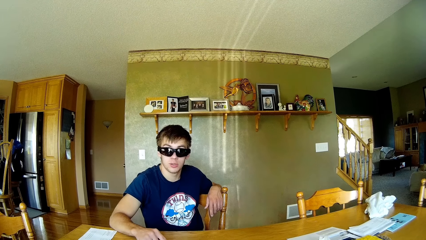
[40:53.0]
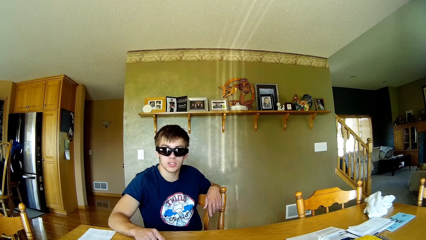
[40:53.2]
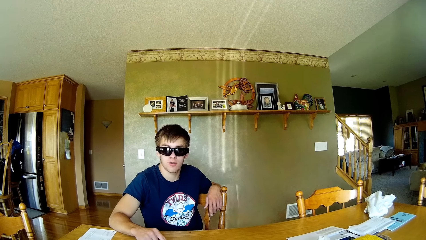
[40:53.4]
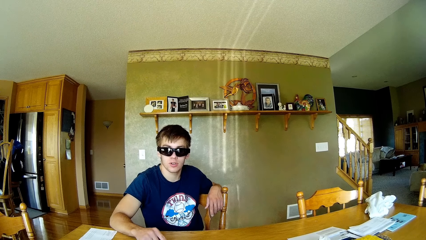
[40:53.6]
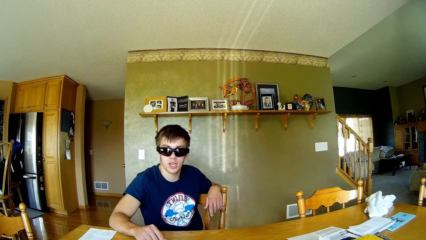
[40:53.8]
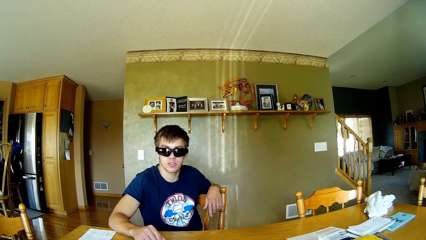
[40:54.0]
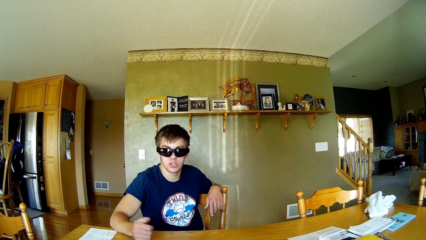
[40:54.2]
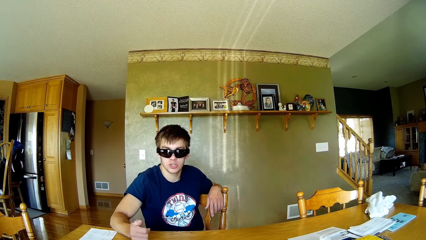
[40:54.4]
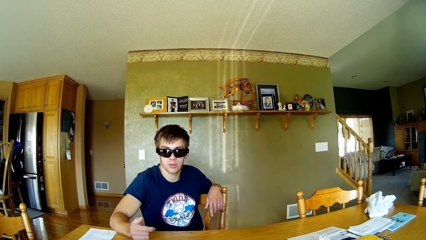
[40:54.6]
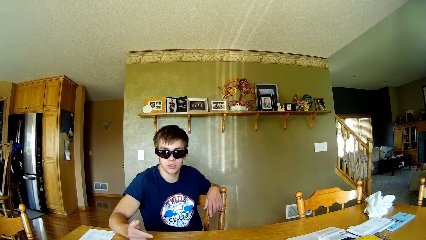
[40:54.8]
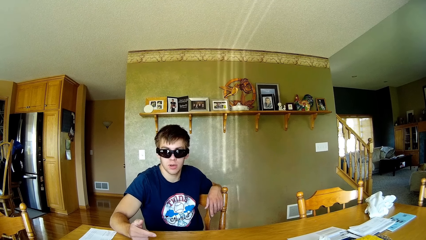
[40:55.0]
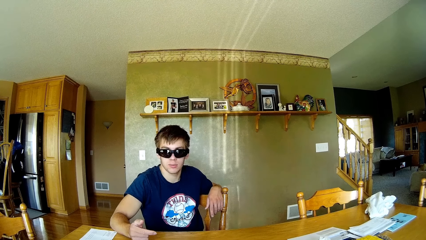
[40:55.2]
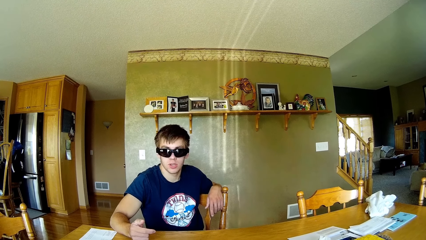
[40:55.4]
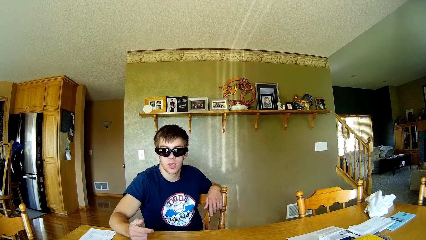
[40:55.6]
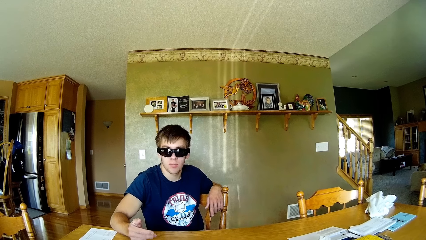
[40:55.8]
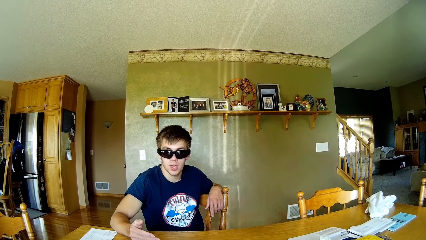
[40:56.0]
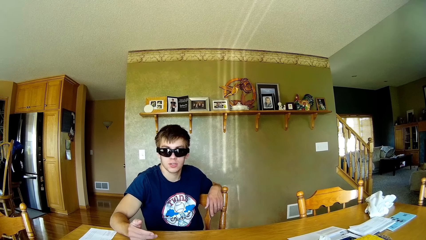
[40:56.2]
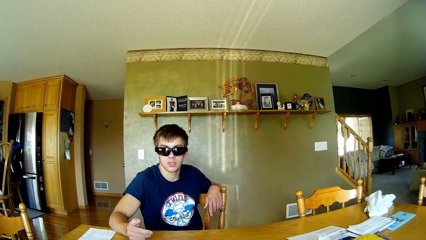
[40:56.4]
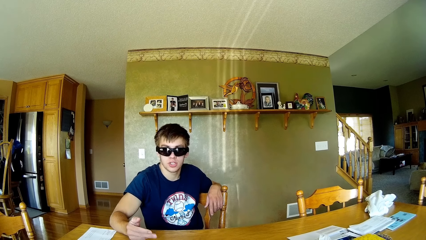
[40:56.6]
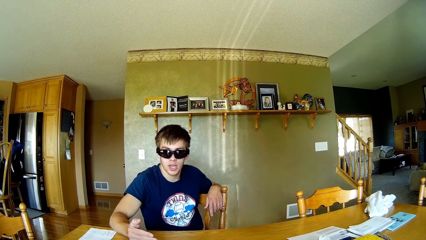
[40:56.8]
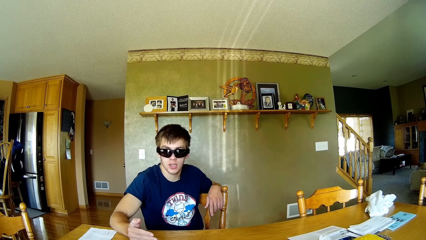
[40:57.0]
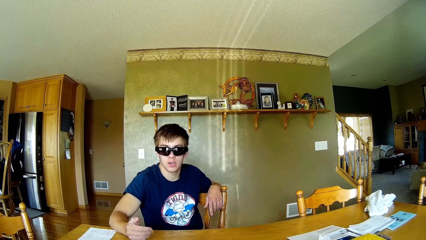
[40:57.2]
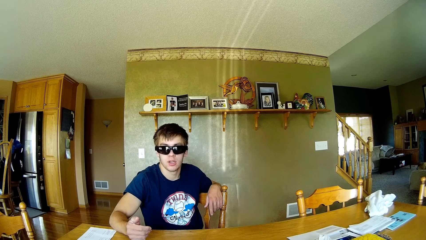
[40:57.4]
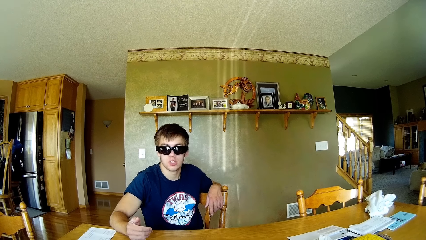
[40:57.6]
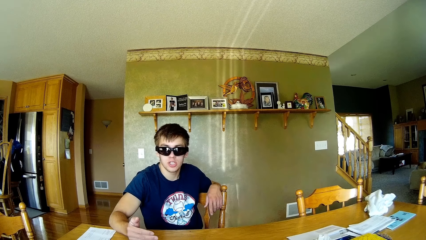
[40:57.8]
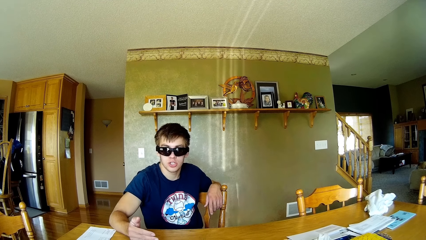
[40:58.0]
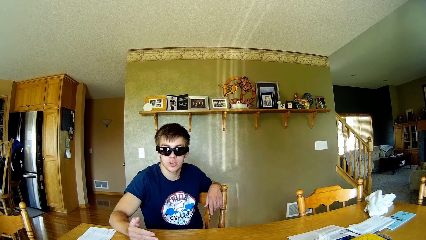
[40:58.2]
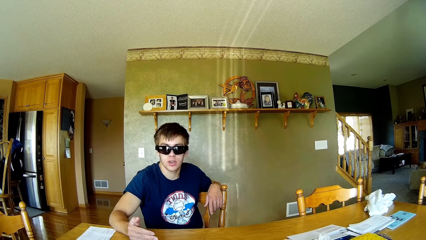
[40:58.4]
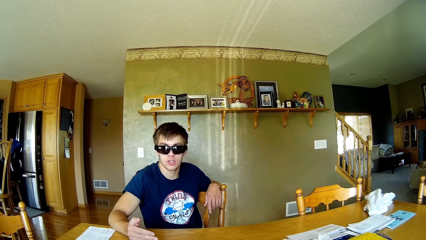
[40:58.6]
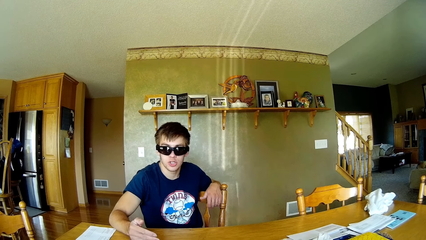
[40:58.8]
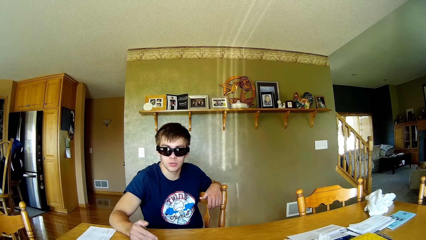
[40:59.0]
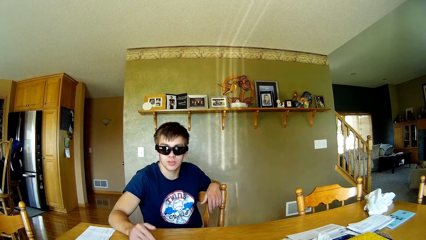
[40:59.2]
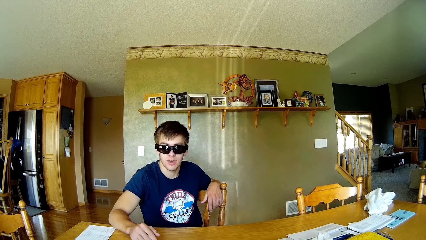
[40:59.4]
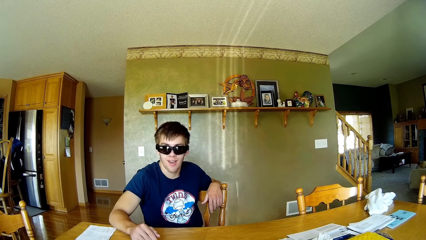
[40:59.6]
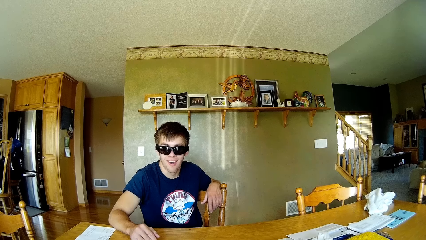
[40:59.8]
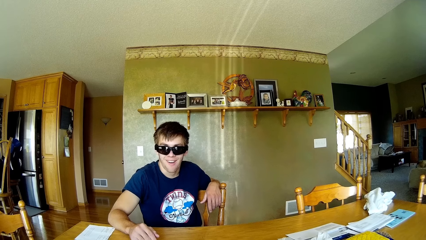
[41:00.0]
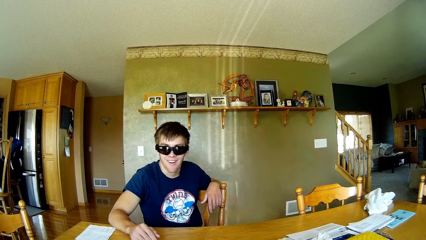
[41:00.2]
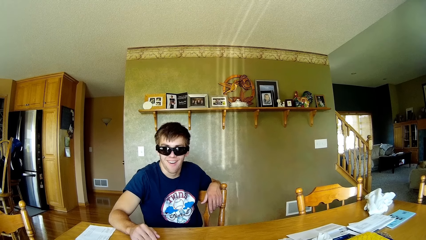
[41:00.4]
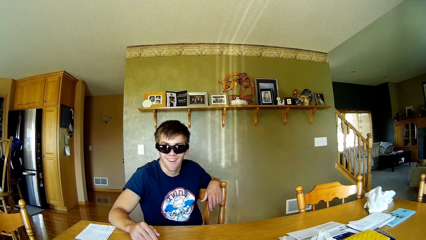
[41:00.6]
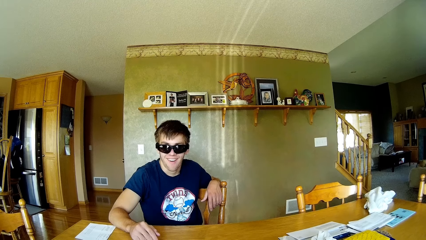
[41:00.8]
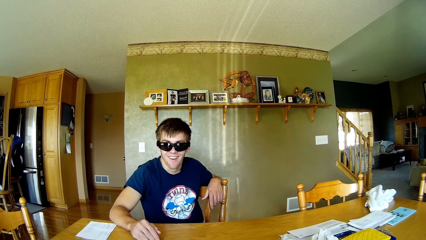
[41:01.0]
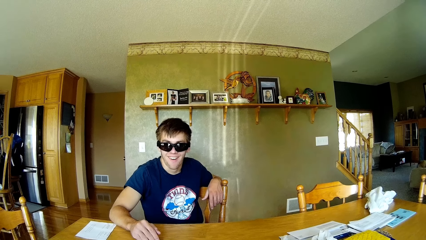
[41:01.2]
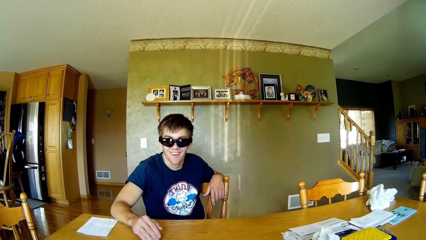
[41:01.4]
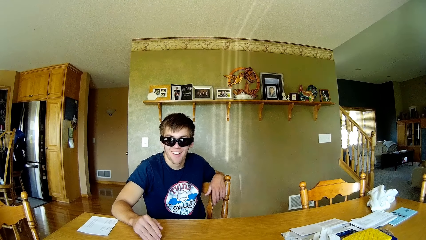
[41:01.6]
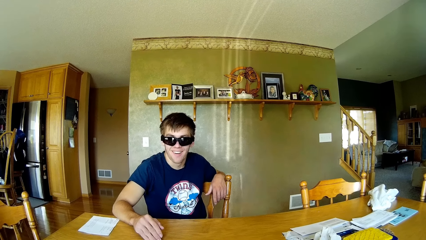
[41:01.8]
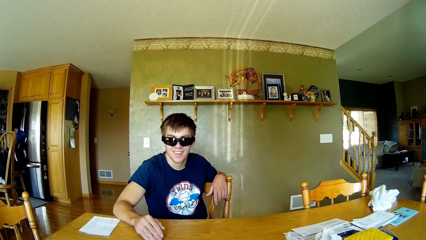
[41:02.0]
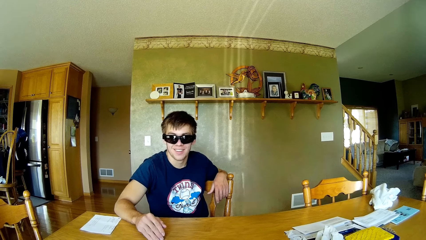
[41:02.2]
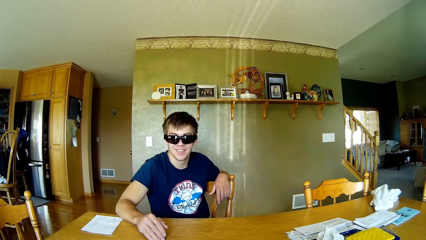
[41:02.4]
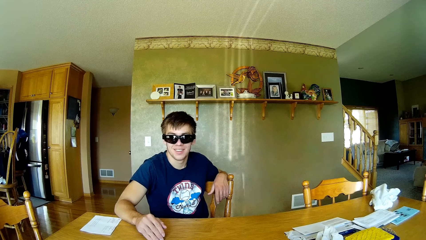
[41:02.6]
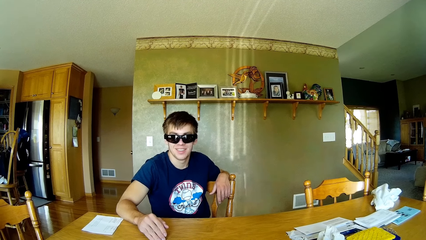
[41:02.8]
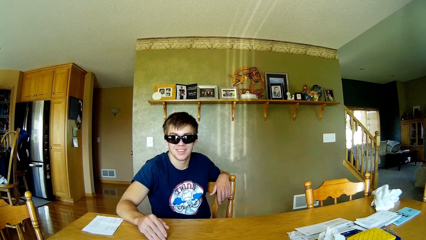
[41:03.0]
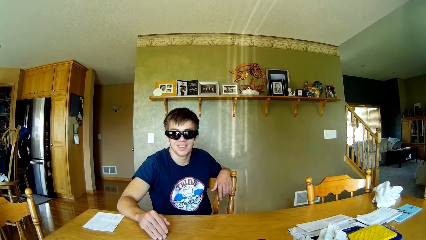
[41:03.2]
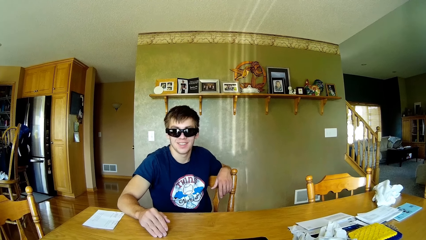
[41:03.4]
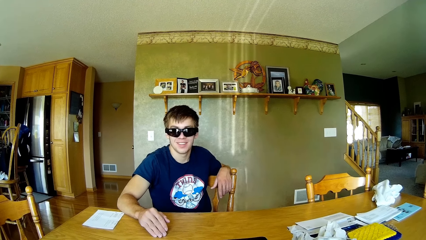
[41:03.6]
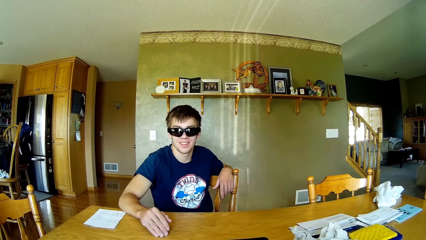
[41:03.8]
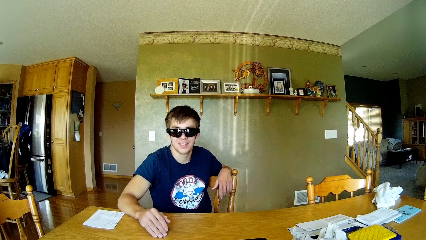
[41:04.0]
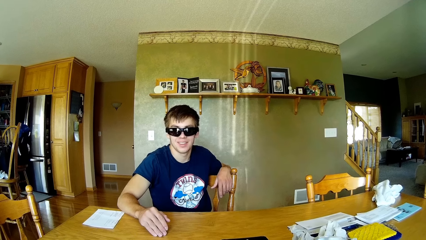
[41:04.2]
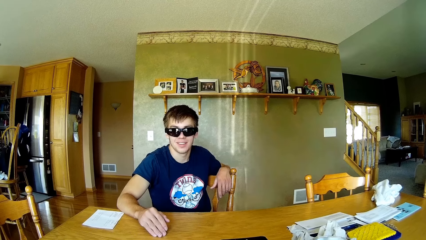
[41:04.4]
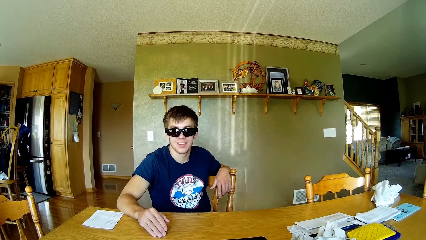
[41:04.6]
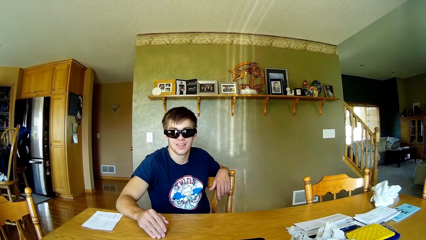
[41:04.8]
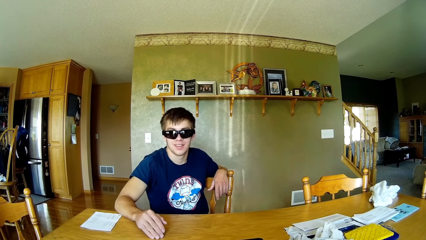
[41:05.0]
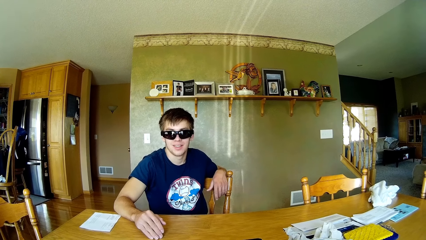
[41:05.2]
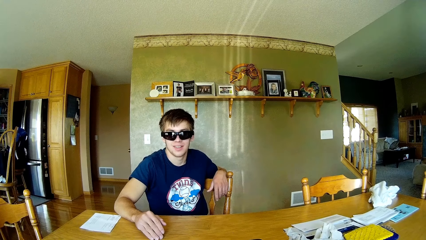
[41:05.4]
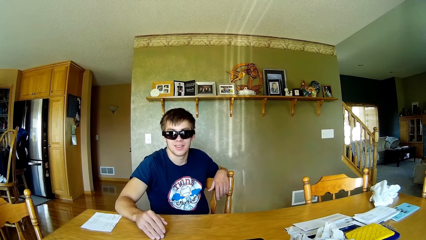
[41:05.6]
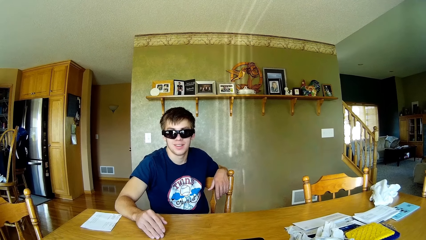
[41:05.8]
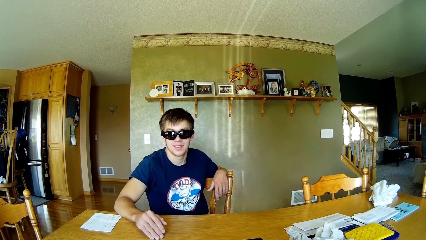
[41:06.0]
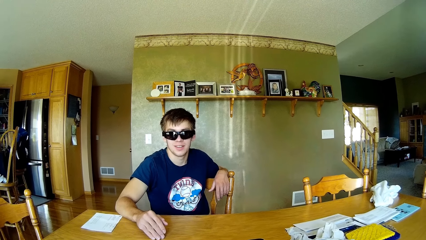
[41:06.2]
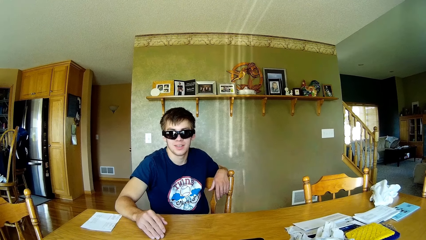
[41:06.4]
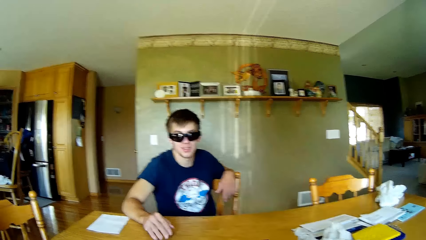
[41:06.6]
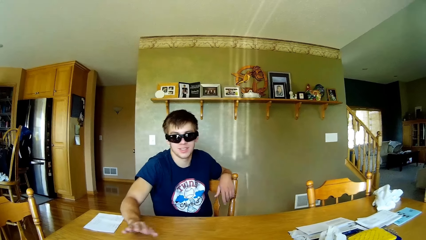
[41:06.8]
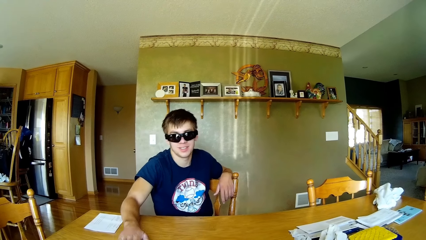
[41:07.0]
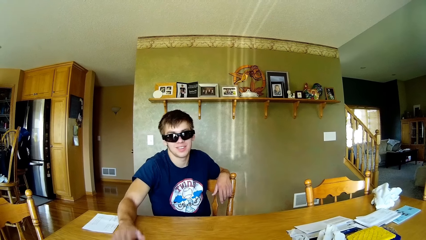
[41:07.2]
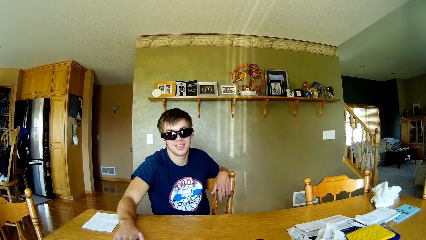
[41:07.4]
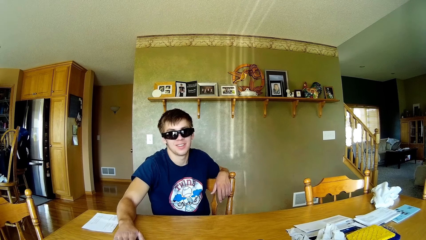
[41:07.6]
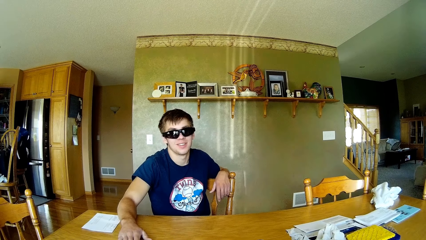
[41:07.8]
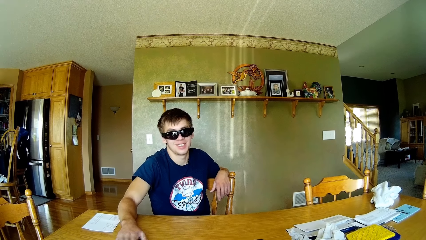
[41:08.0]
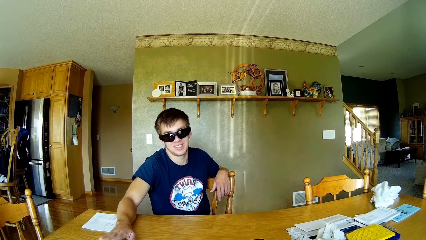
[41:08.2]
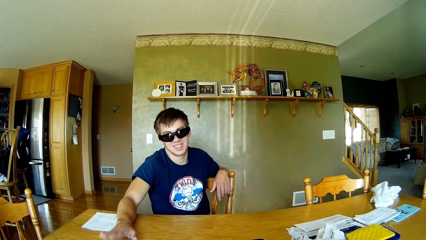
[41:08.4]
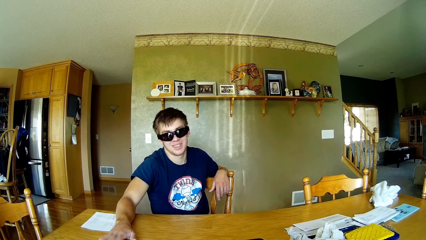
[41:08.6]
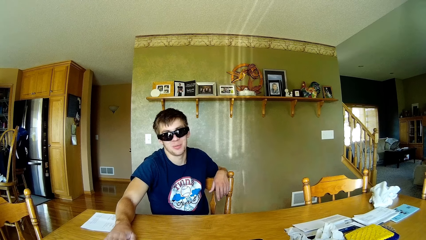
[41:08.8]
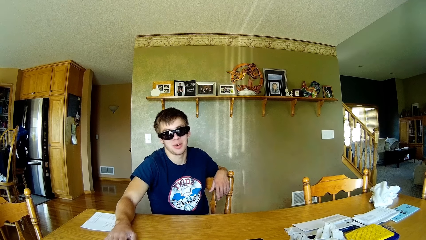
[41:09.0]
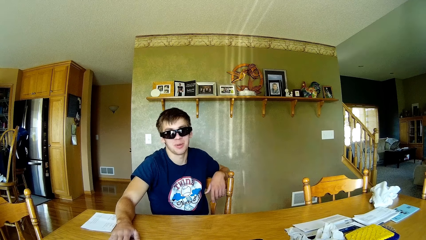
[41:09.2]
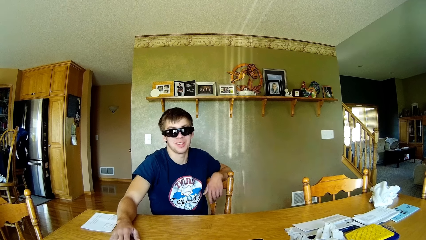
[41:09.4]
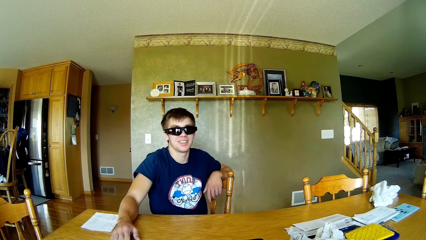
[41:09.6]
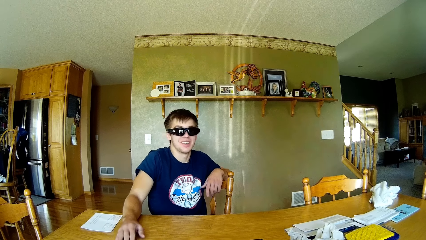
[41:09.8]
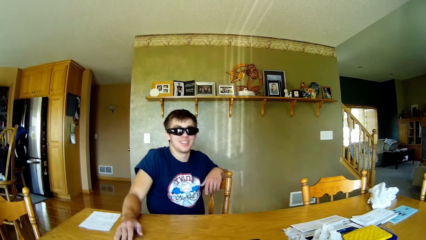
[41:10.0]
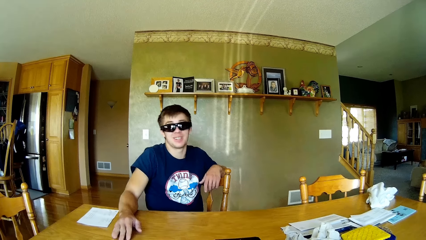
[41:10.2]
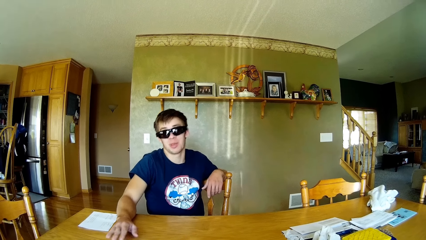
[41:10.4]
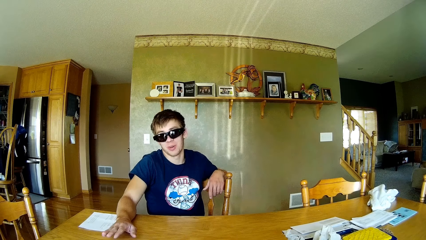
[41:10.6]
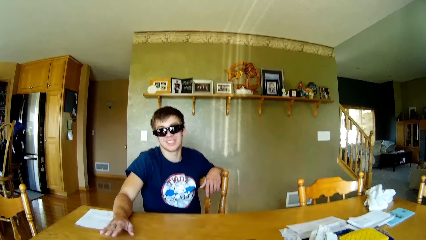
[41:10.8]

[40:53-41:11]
A man interacts with the camera wearer. The camera wearer interacts with the man. They do something. The man flaps the table with his hand. The camera wearer talks to the man.
